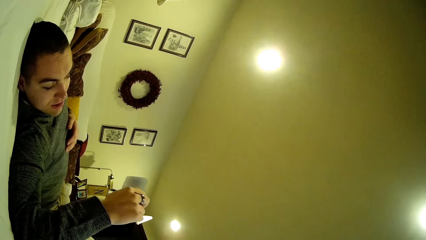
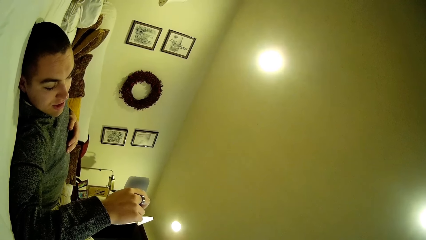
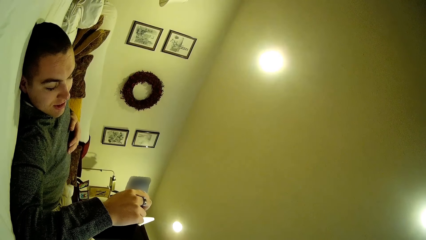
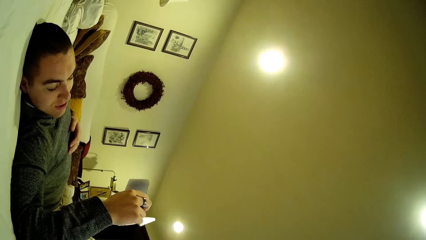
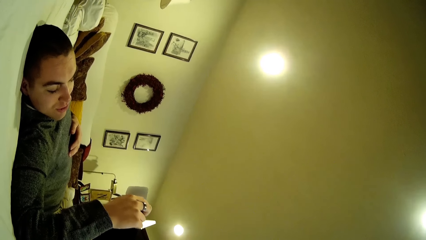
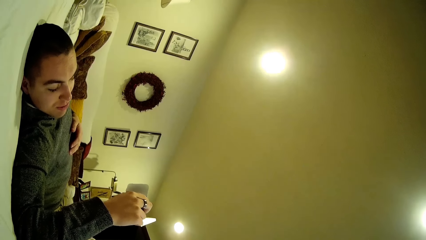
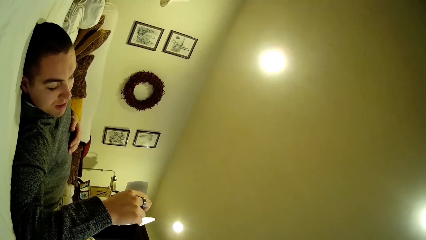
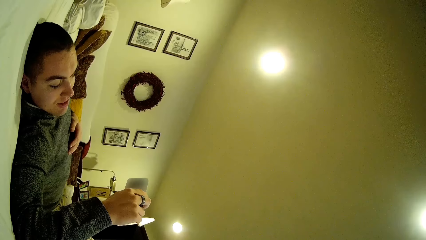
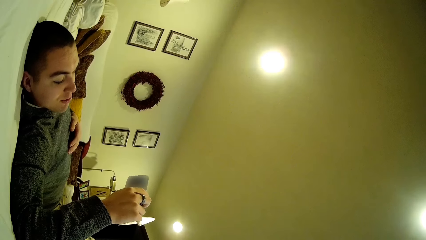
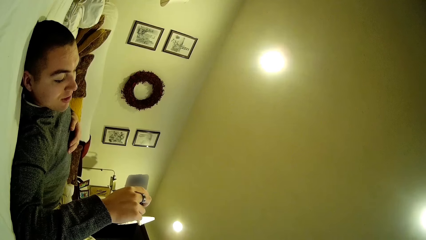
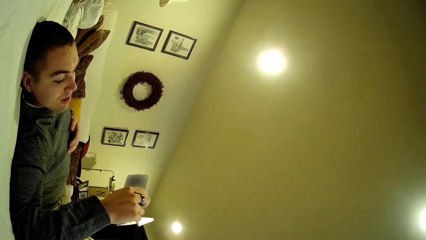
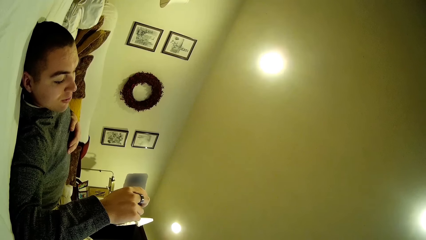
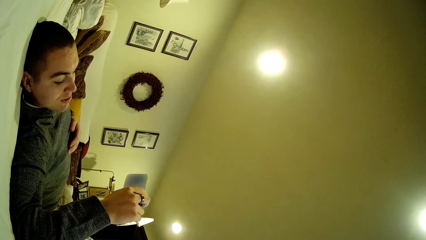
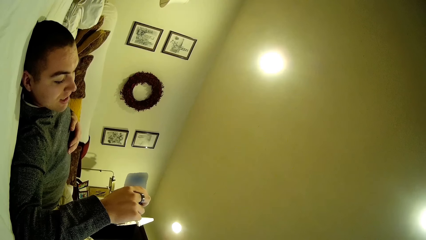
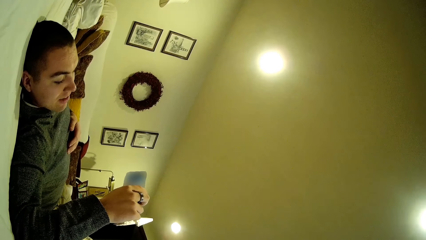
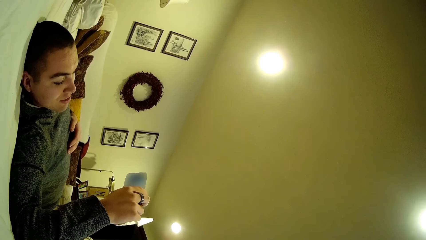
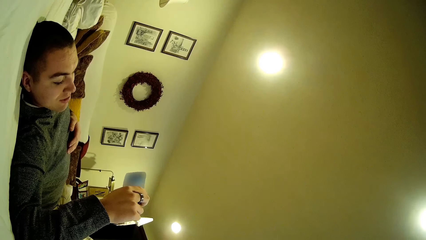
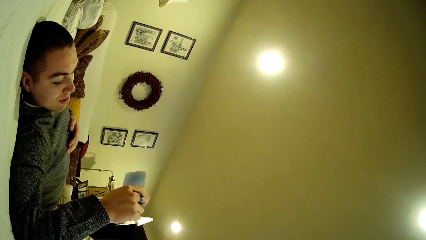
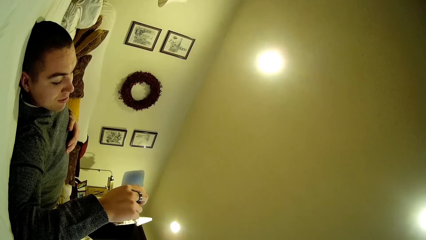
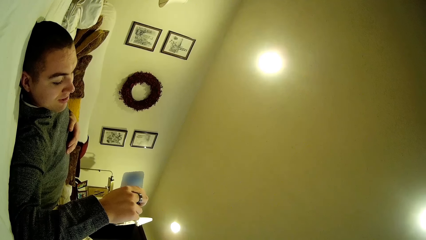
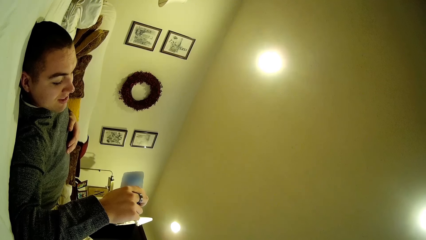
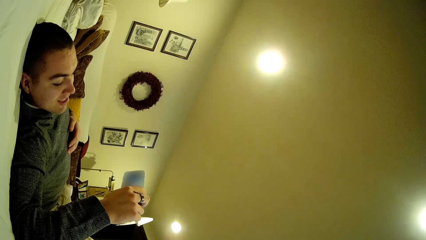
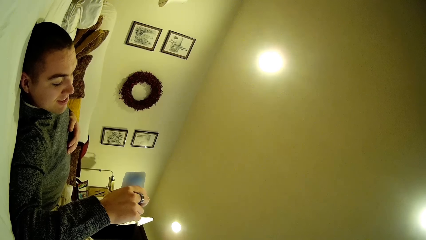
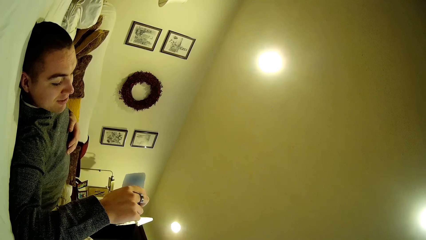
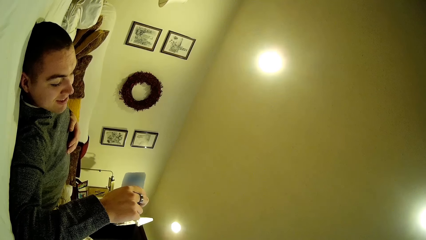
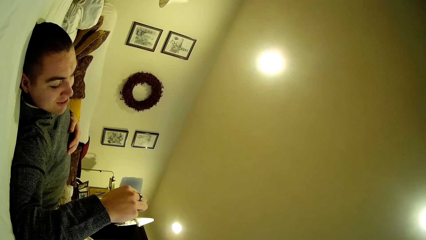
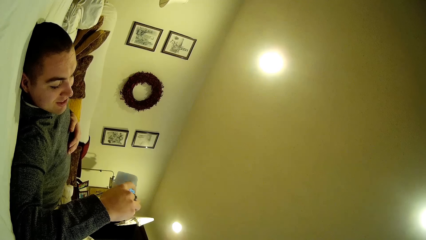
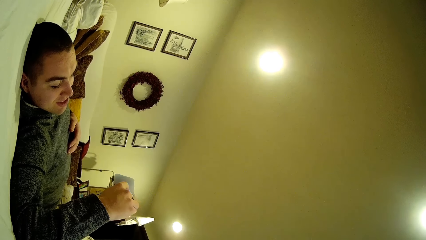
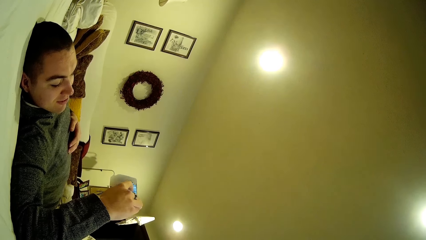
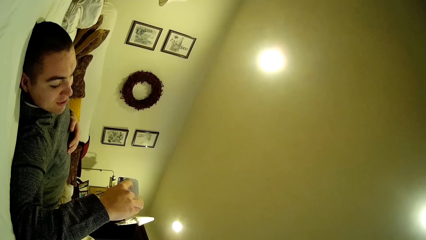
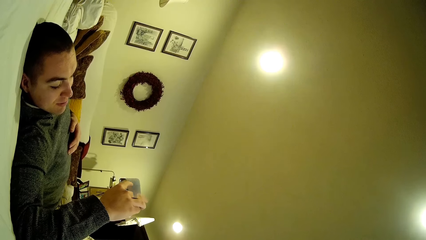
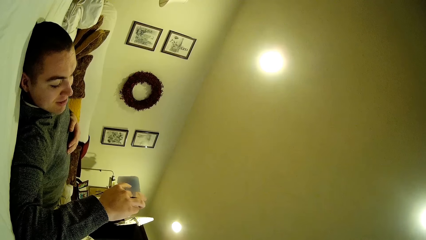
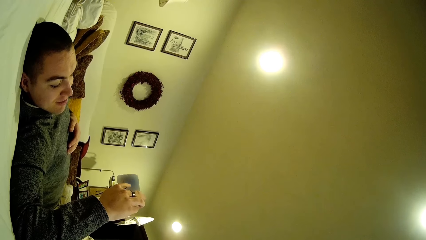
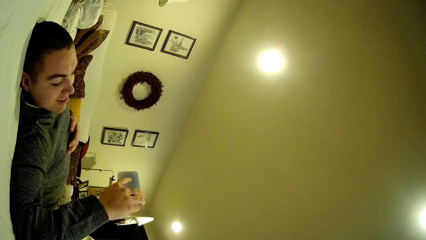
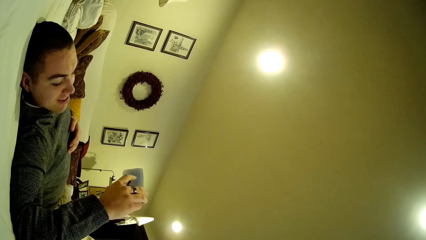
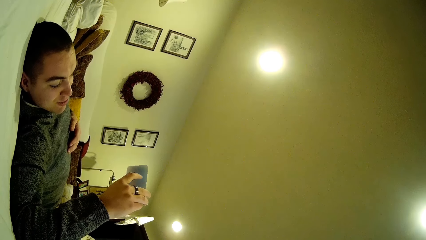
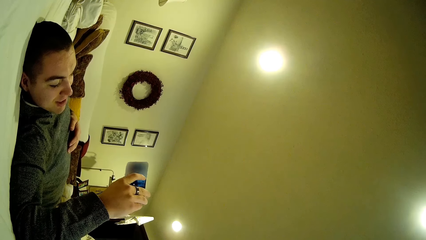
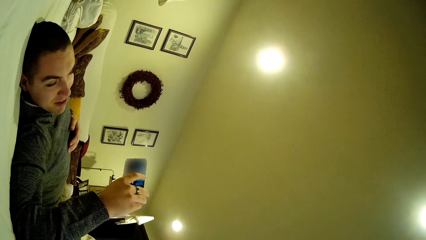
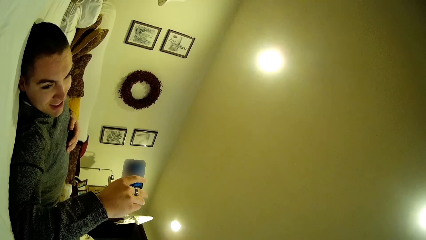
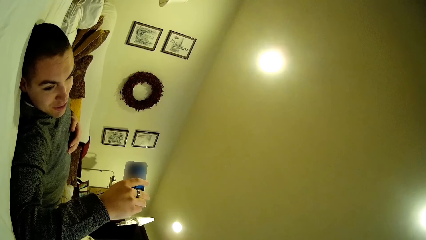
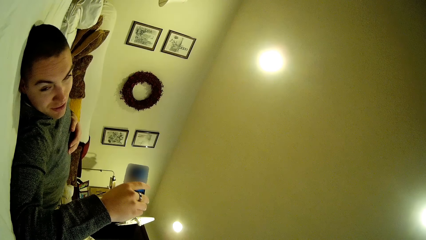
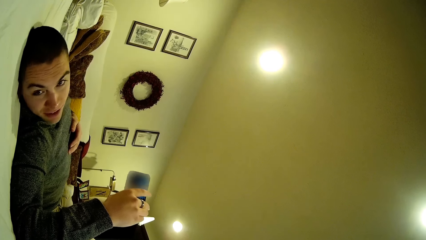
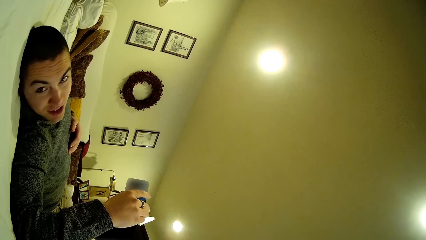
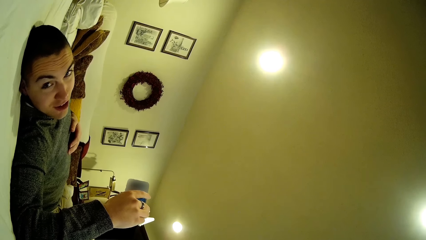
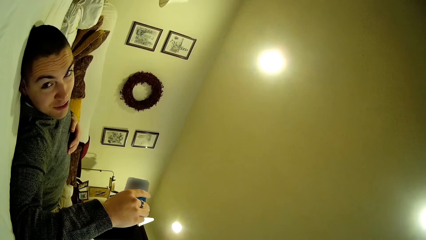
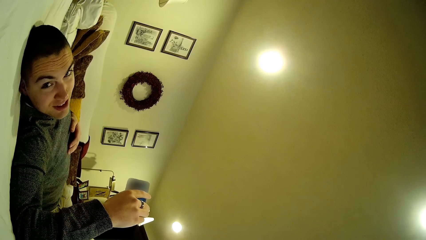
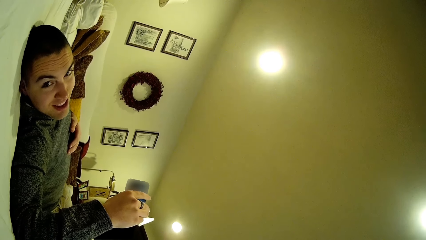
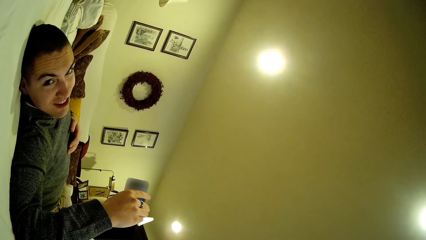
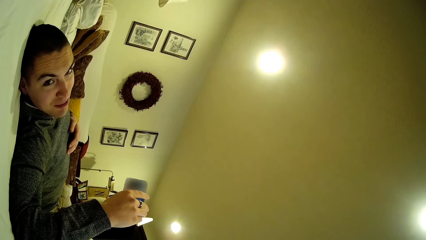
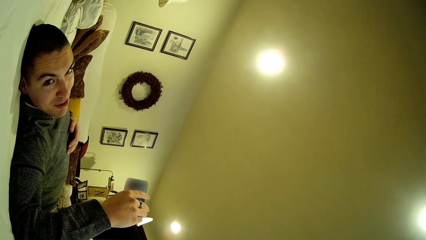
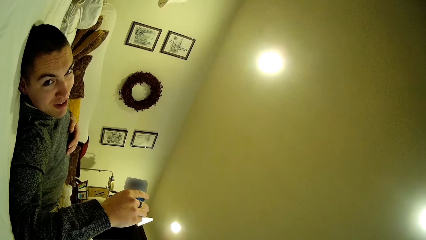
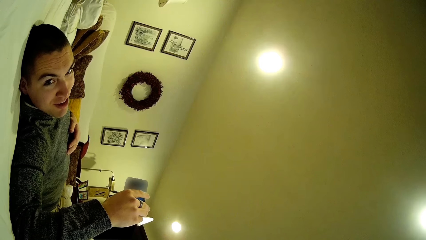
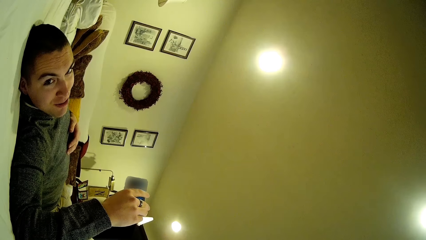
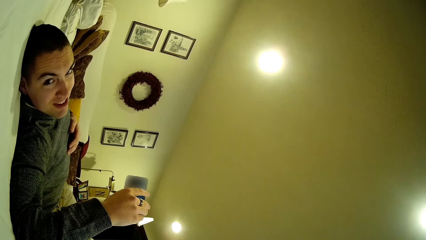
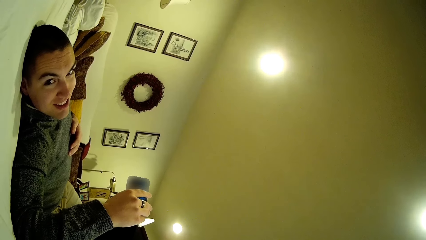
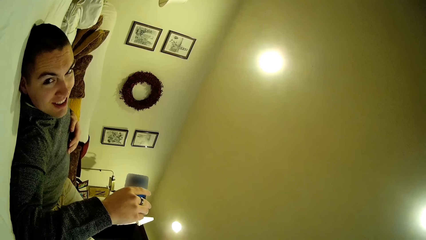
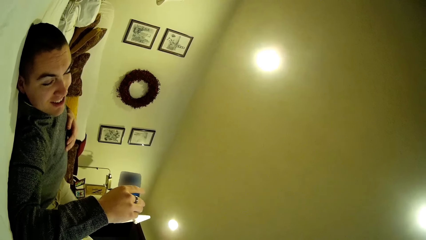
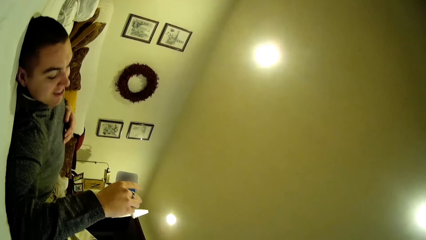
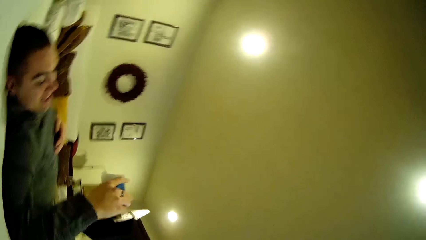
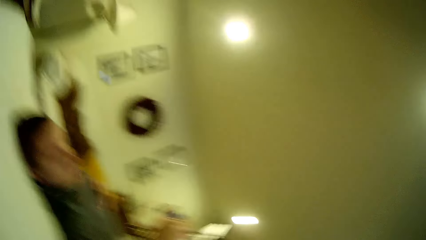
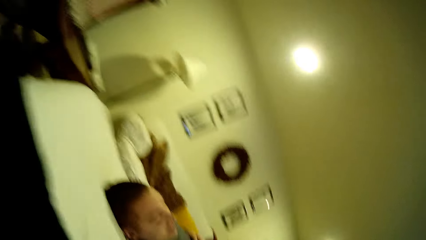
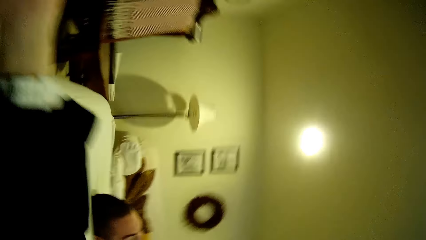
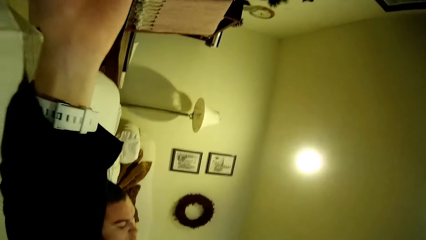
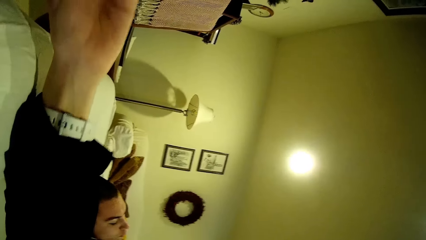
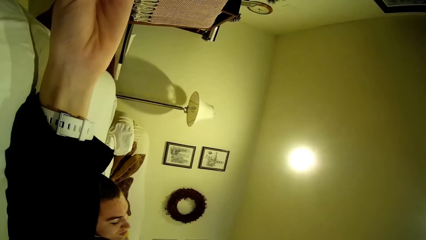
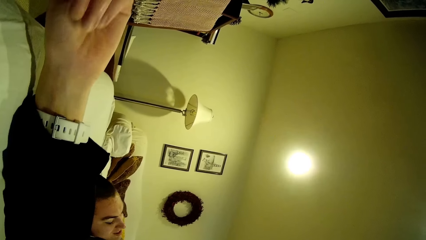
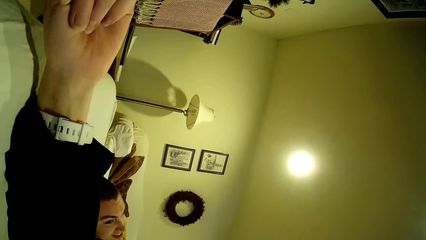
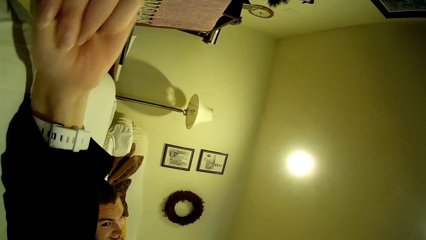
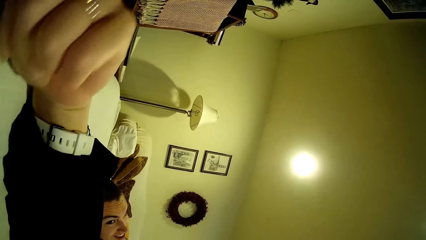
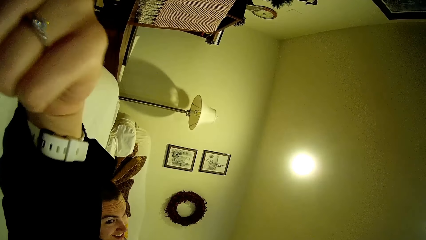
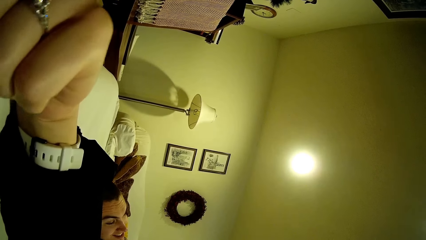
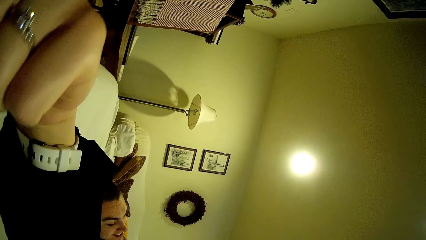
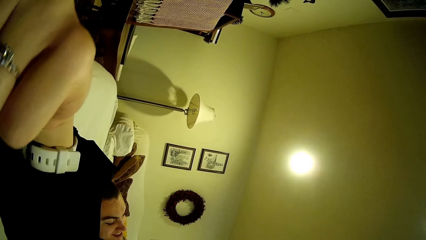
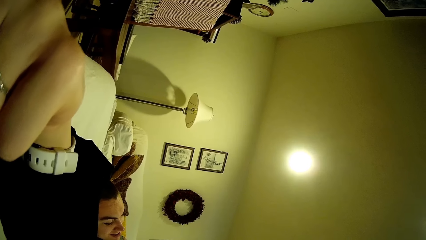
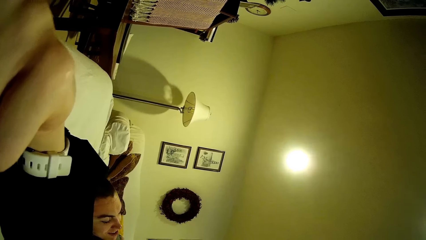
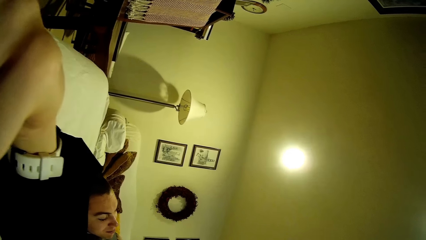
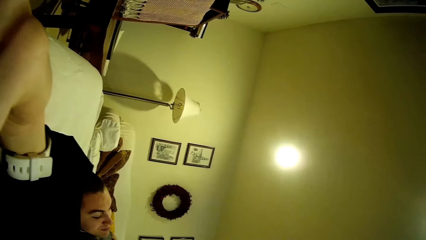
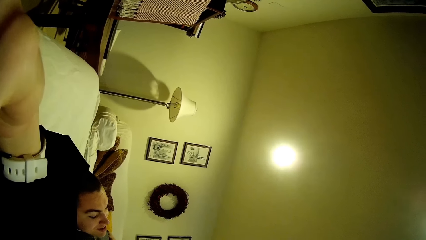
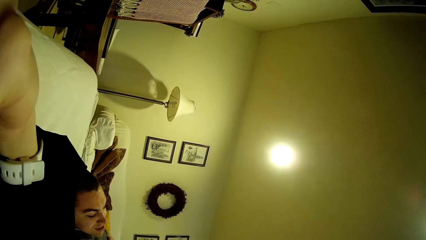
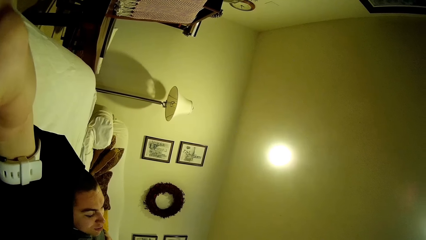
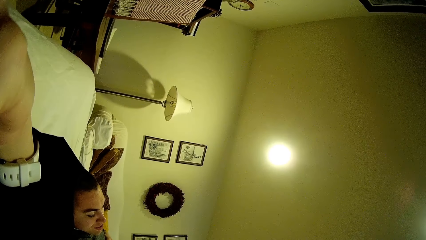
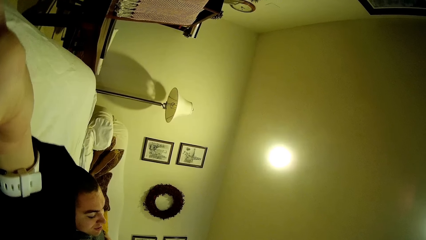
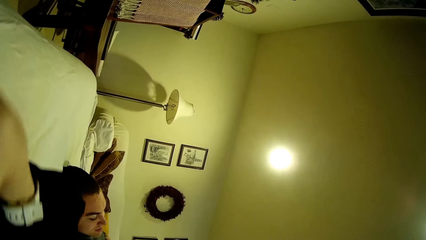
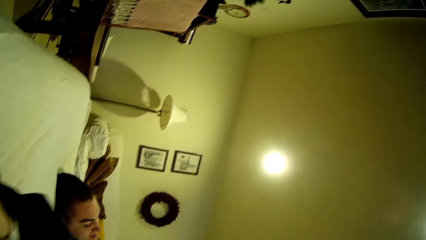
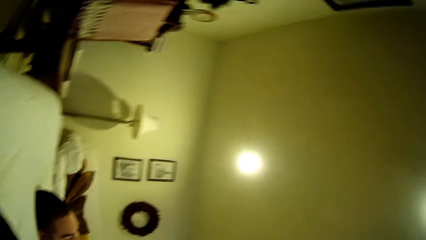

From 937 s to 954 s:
A man uses the phone. The man talks. The man lifts the hand.
